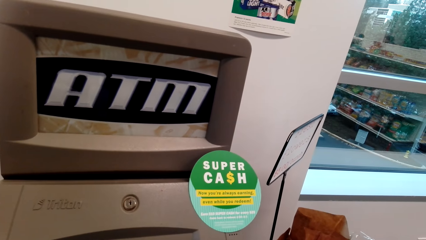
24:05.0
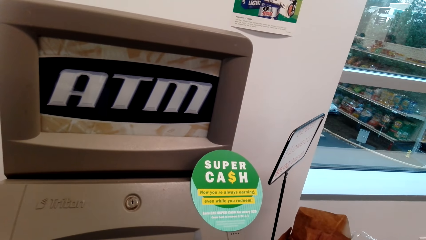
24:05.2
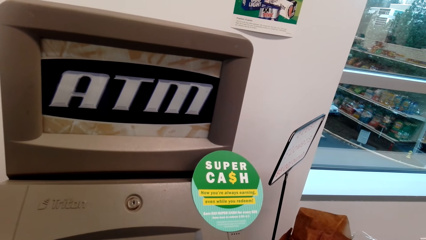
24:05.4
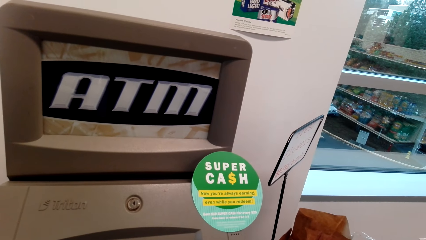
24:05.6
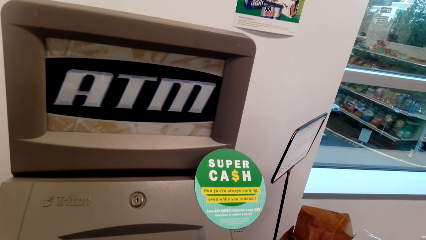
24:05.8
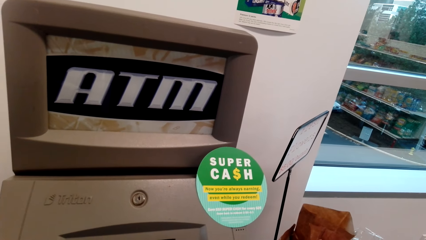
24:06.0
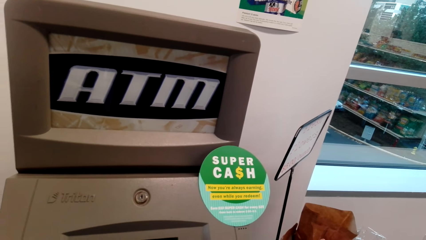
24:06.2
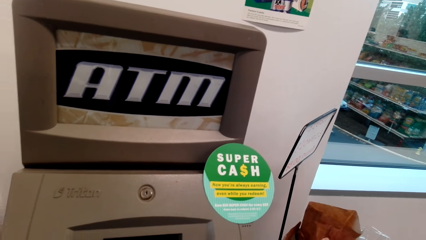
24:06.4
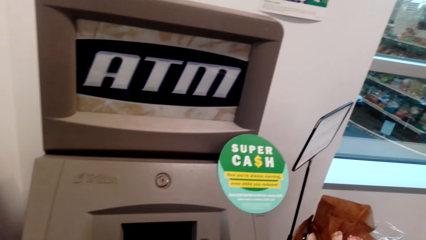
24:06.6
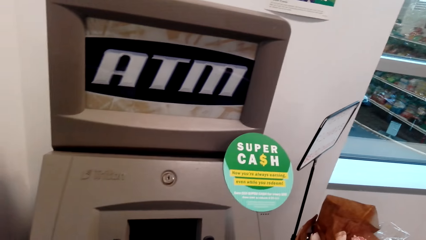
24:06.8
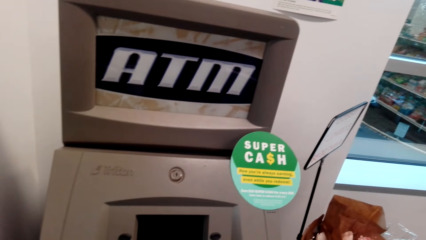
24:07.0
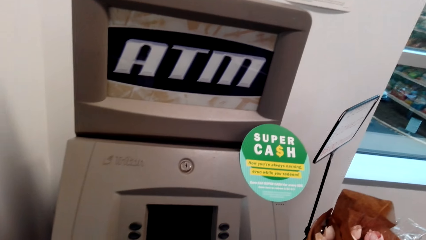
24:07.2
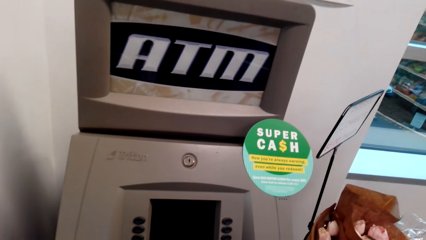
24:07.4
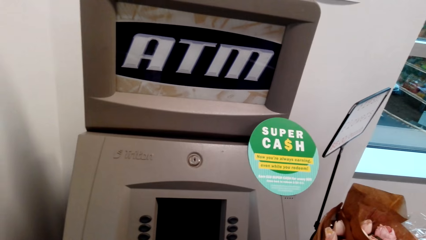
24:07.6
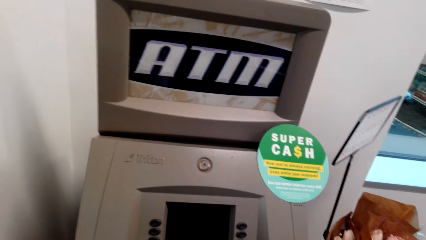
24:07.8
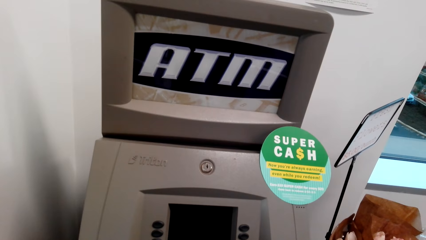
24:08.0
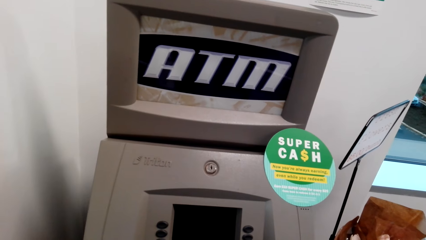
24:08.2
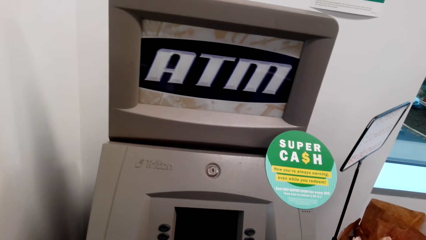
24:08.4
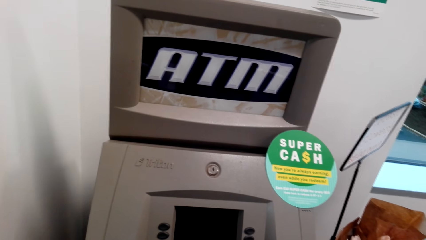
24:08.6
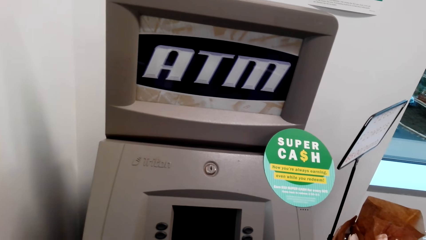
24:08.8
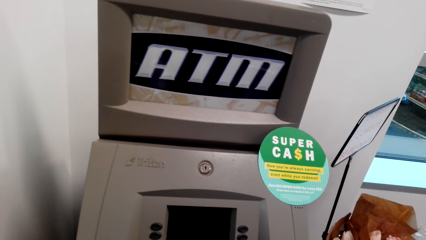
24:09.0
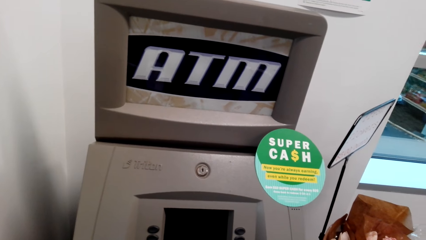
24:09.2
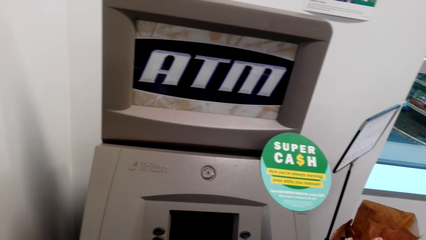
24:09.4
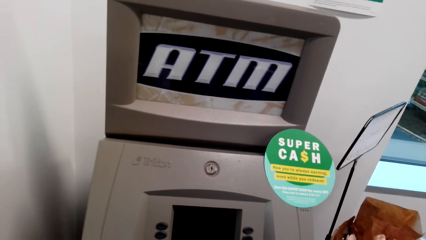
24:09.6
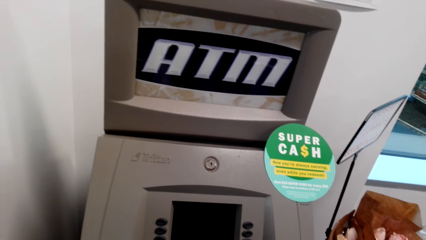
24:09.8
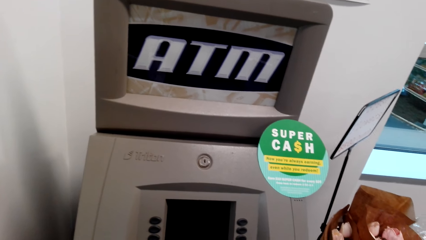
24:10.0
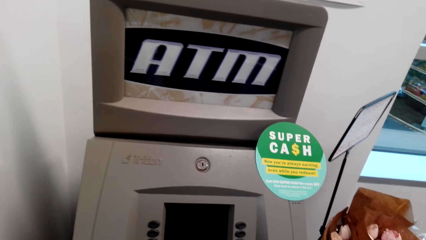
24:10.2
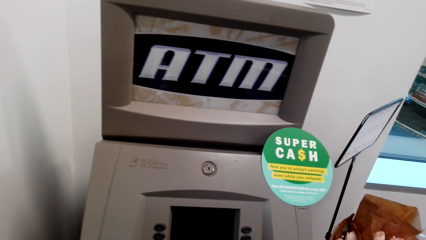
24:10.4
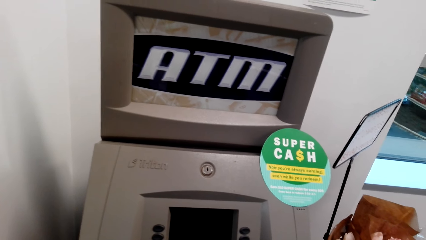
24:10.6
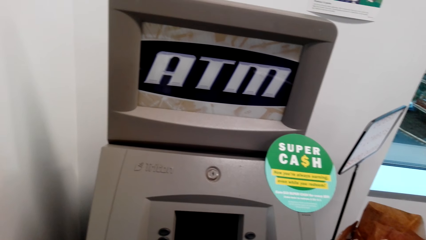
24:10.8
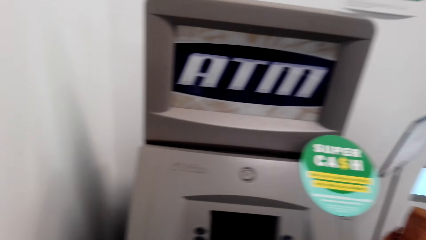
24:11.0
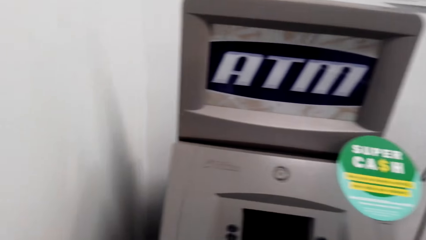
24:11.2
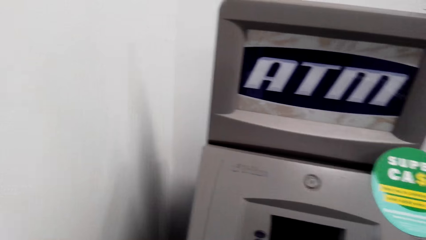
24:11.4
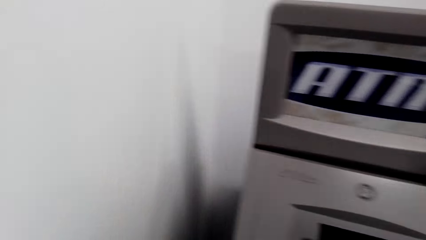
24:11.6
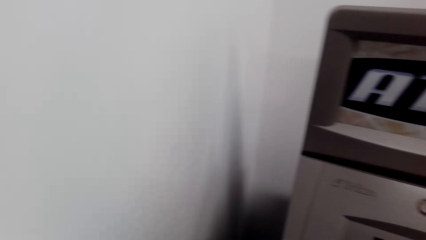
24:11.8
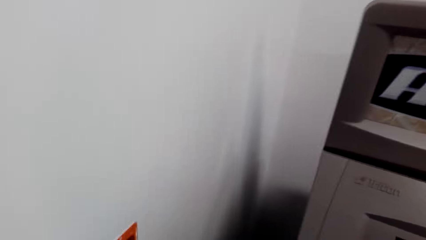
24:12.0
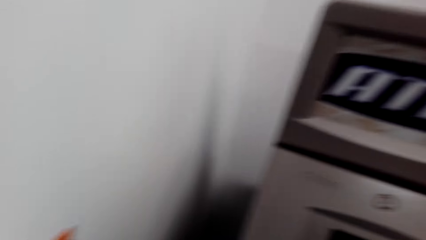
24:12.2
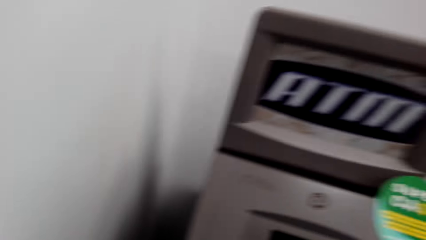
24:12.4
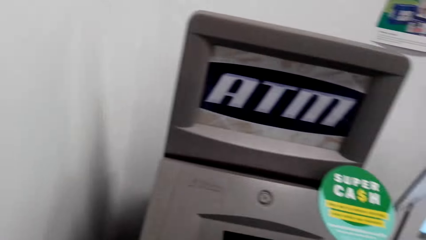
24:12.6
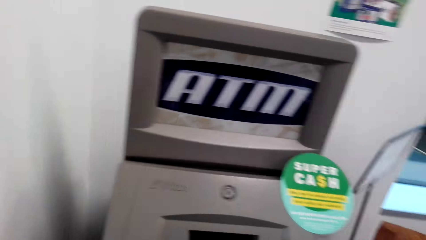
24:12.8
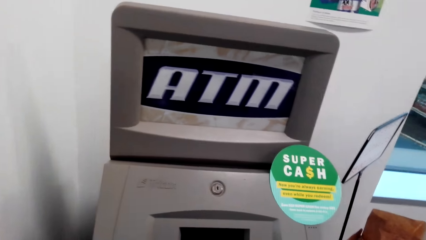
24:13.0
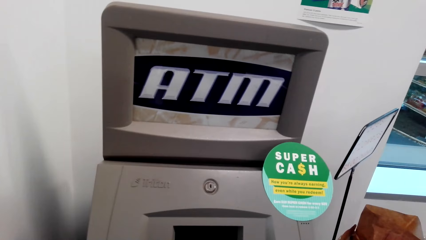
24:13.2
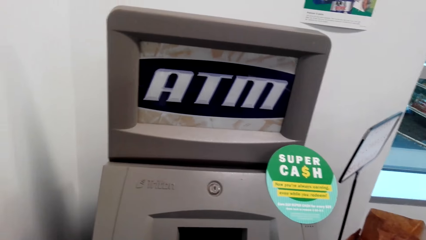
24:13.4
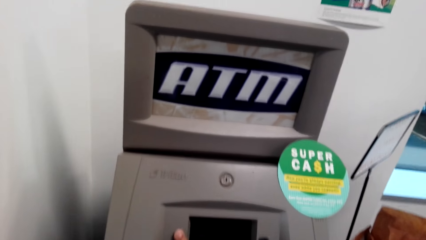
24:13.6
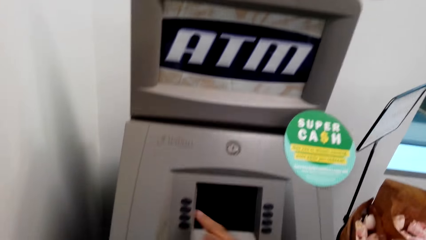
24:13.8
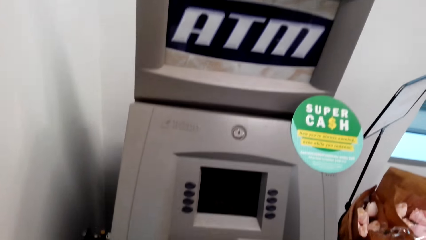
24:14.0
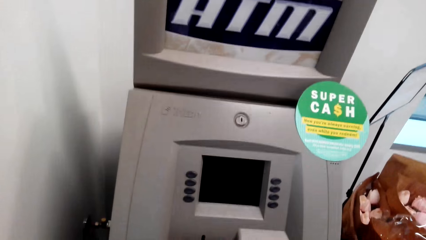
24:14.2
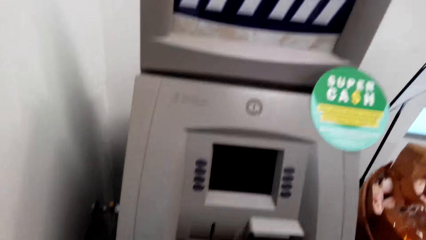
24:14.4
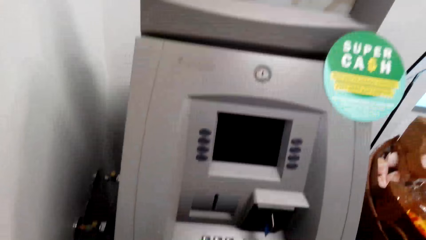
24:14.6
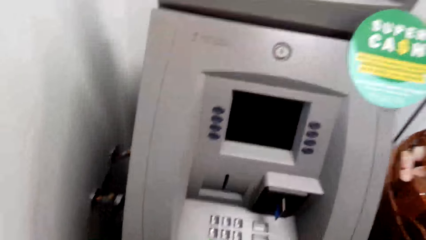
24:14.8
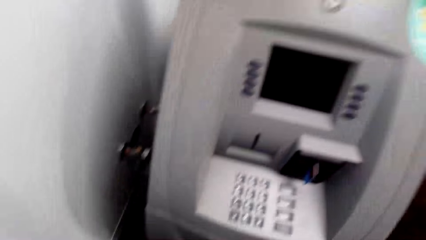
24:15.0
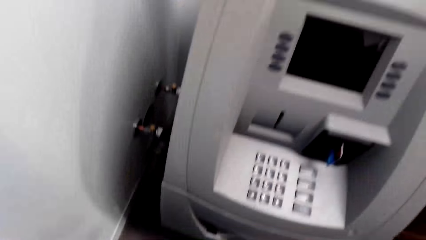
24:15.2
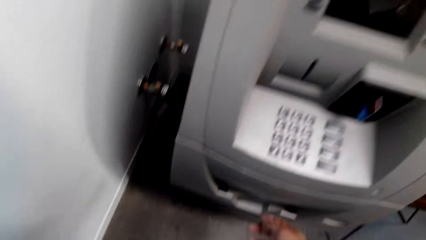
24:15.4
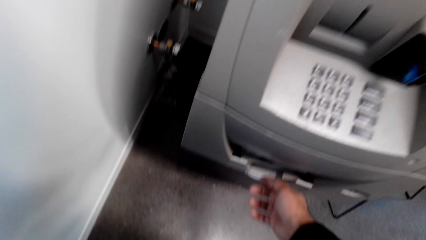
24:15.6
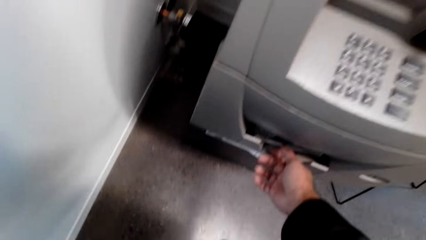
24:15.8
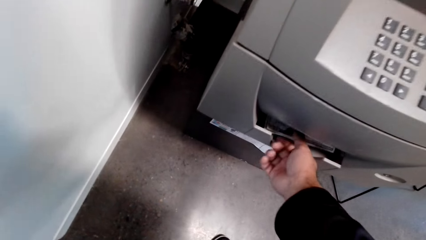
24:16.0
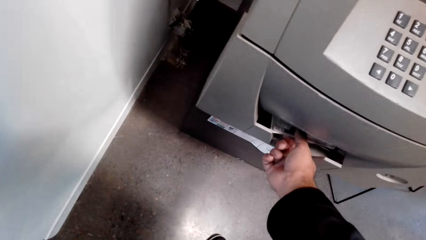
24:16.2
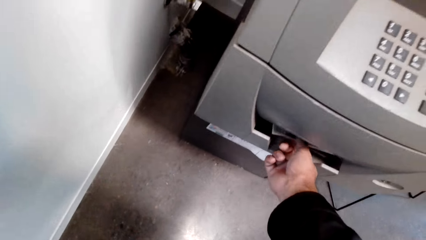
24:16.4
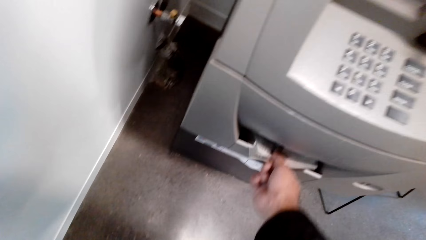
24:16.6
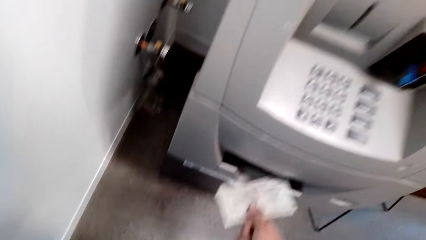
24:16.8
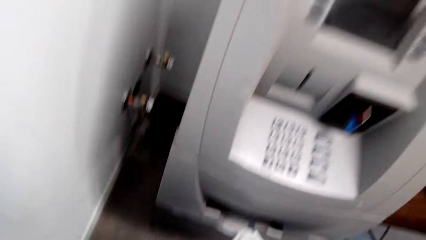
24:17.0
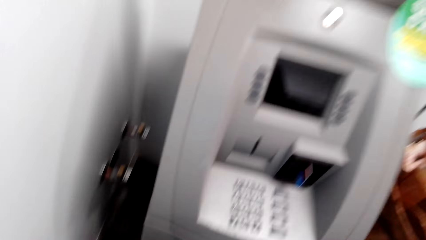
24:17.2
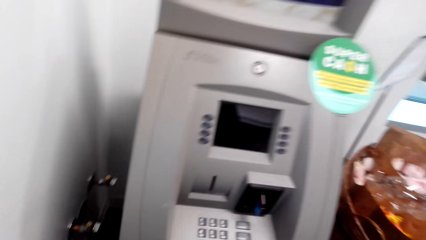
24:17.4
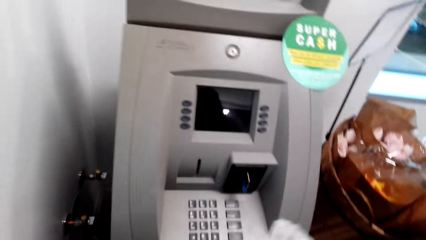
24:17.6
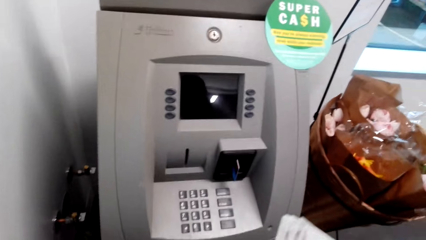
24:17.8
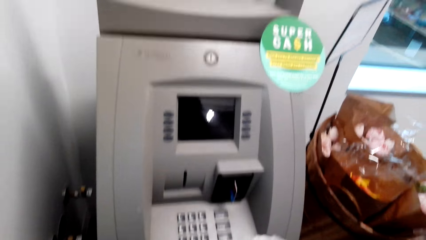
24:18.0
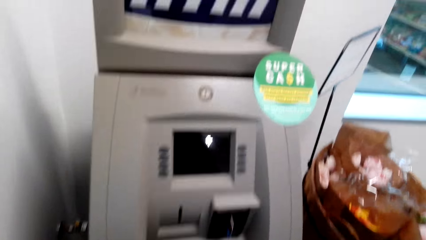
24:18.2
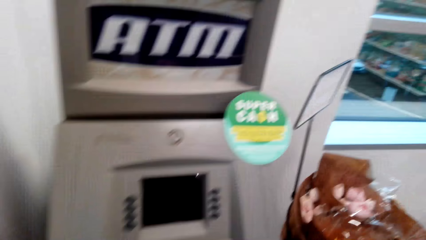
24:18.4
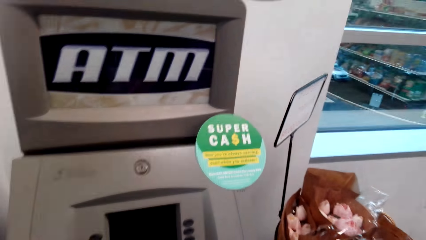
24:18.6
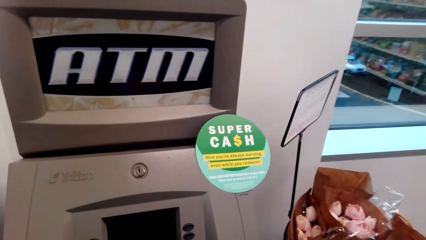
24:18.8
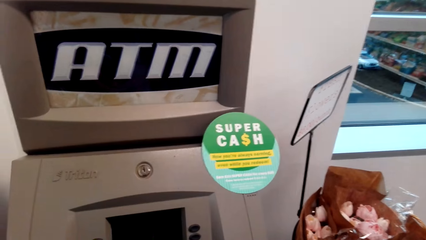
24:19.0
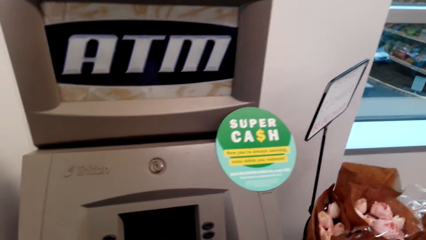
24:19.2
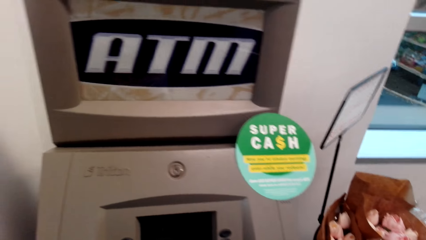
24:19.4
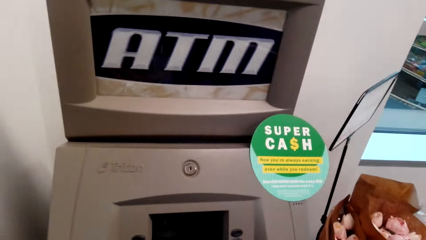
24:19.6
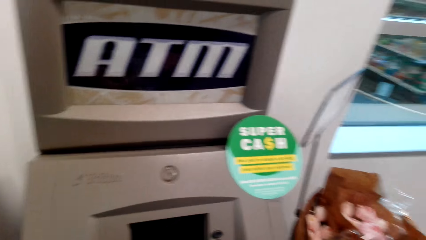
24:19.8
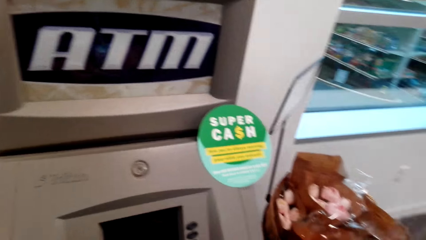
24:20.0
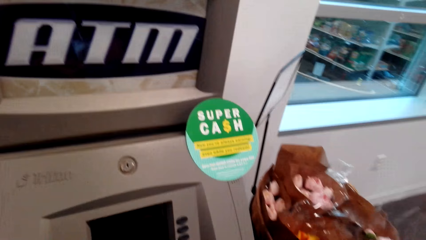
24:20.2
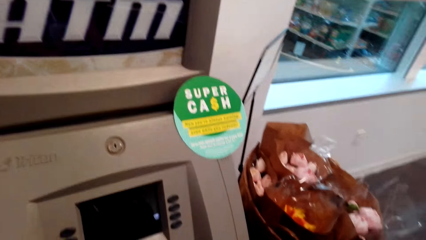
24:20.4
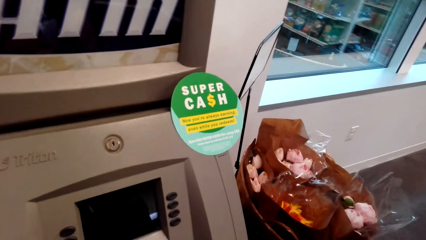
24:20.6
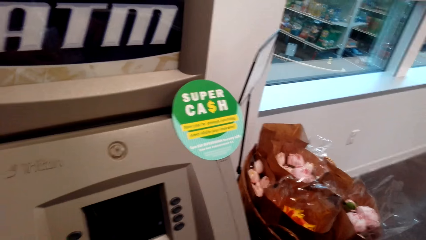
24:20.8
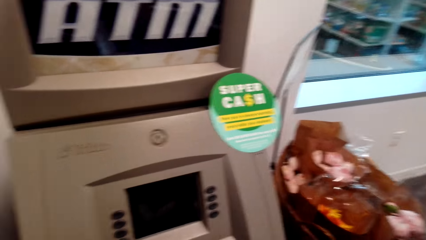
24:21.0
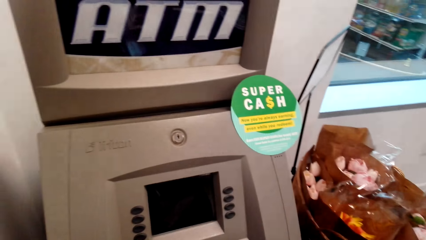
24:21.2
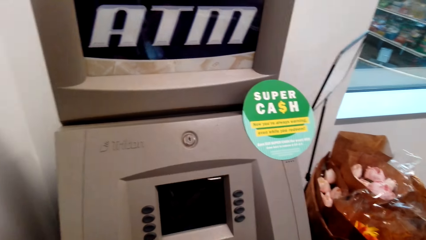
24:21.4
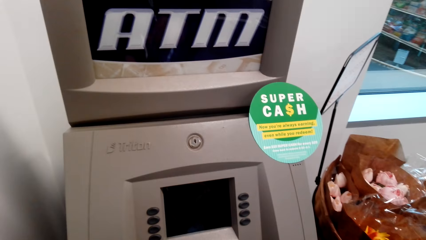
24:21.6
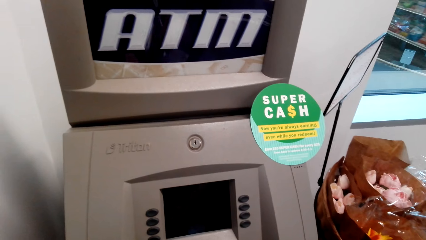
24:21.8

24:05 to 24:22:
The camera wearer takes money from the ATM.
